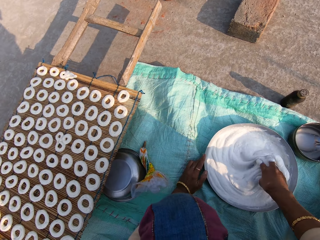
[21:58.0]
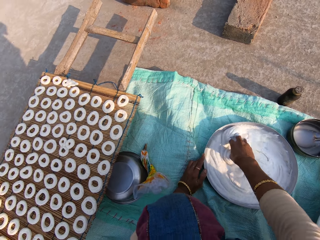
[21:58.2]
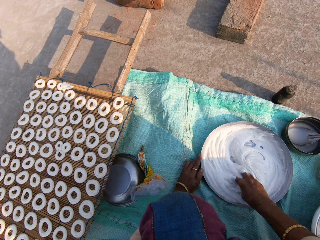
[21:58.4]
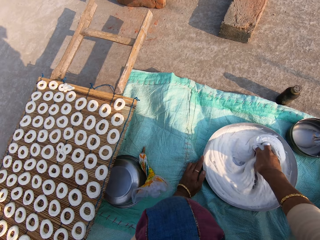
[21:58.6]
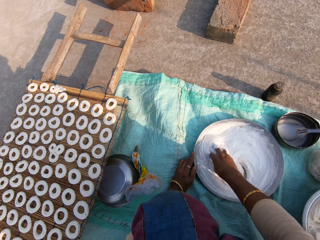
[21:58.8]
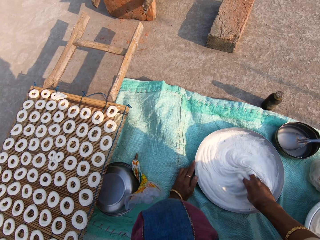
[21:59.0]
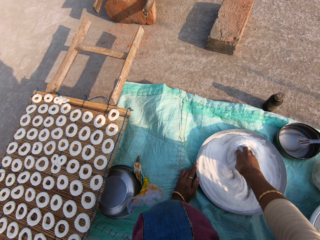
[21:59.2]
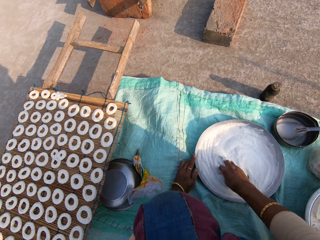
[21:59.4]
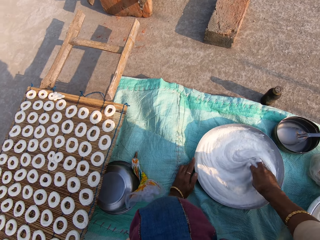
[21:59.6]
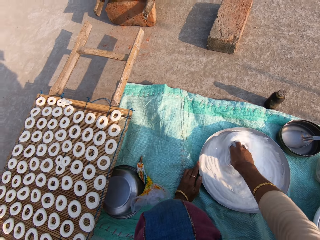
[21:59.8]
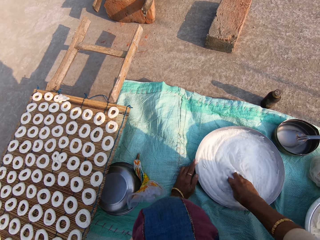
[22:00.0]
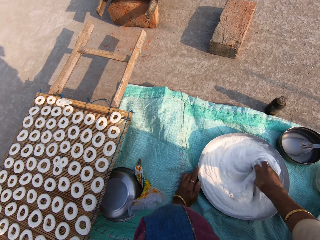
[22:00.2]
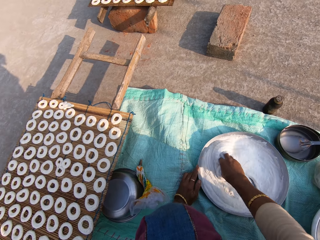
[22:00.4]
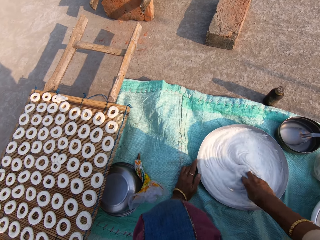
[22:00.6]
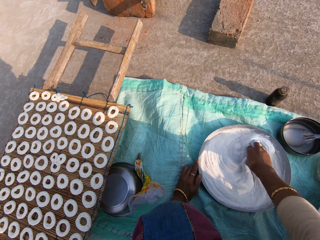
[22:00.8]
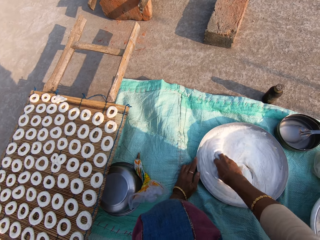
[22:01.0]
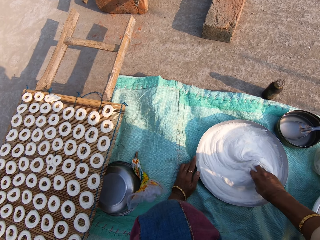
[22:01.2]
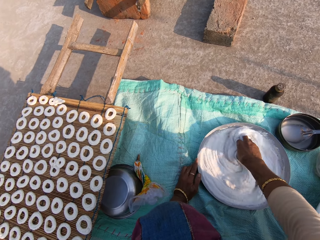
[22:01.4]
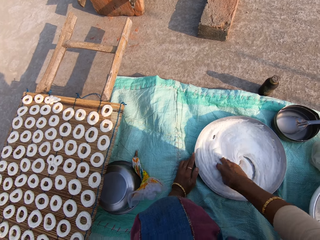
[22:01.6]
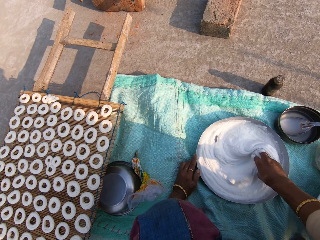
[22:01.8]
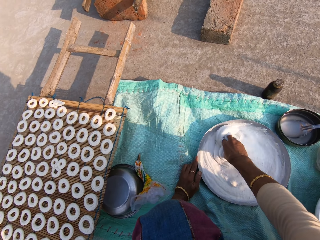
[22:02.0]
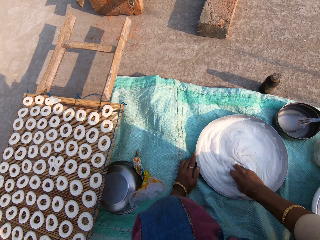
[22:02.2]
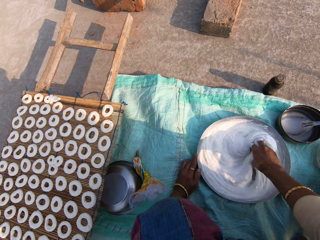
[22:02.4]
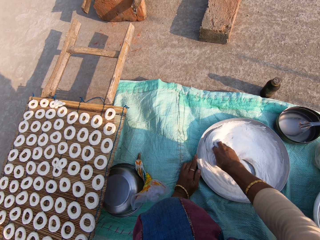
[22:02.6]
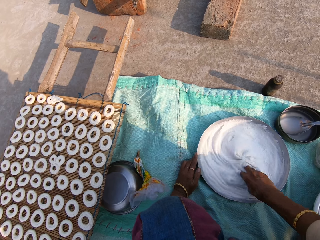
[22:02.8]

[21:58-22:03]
The camera wearer stirs the cream in the tray.

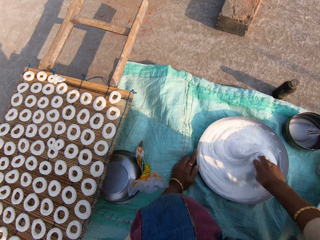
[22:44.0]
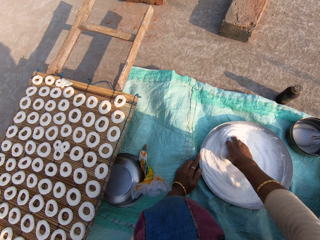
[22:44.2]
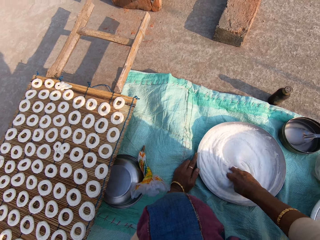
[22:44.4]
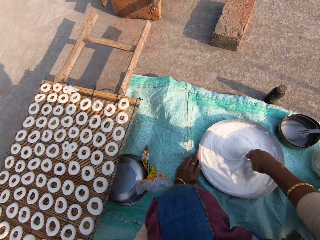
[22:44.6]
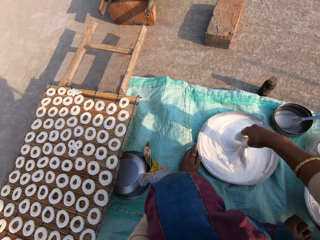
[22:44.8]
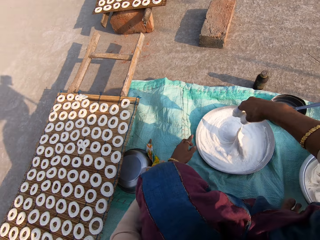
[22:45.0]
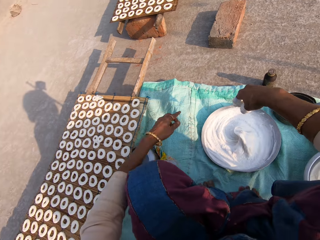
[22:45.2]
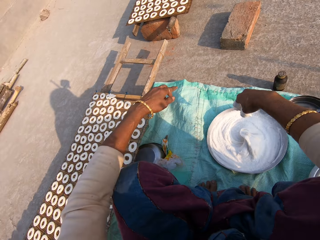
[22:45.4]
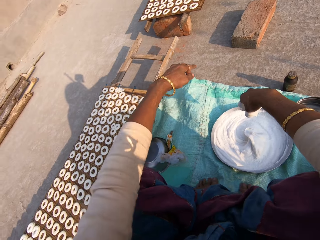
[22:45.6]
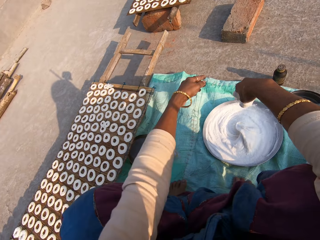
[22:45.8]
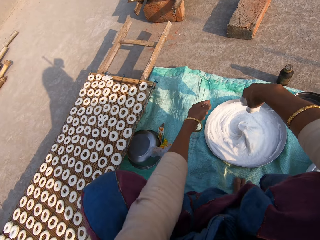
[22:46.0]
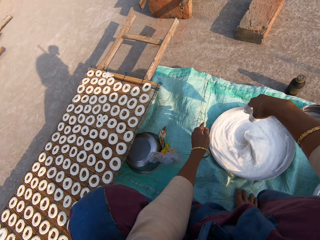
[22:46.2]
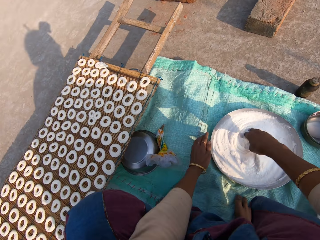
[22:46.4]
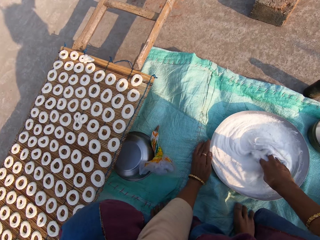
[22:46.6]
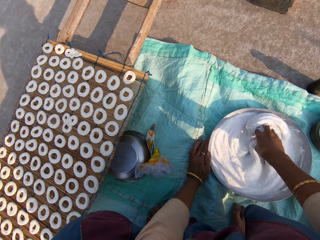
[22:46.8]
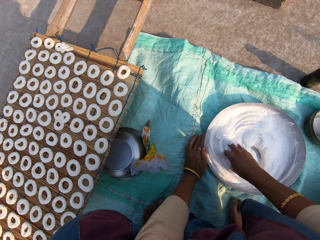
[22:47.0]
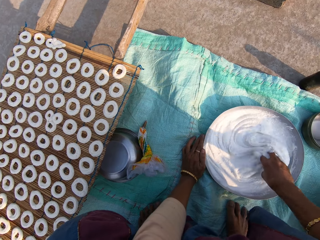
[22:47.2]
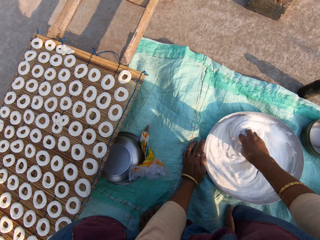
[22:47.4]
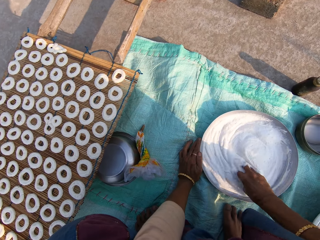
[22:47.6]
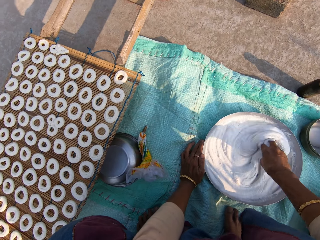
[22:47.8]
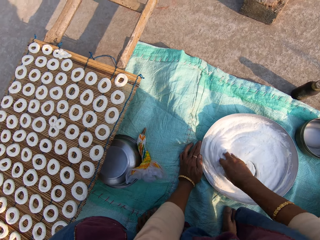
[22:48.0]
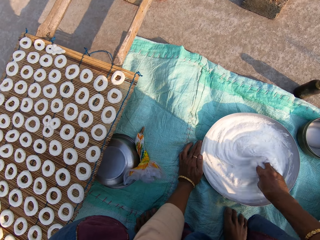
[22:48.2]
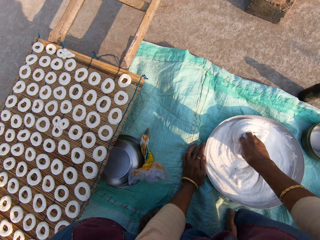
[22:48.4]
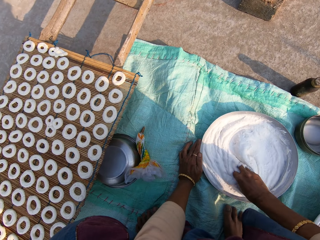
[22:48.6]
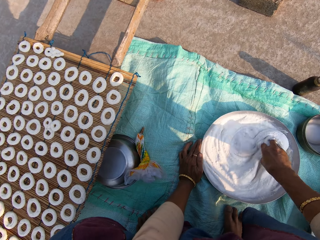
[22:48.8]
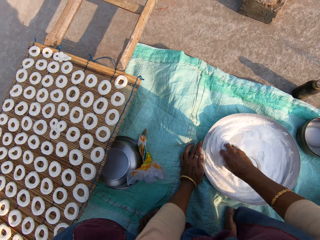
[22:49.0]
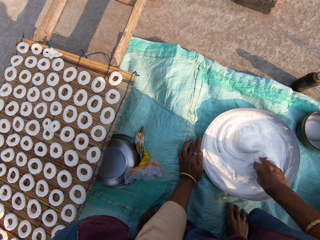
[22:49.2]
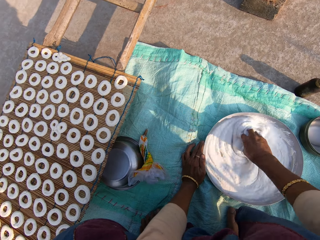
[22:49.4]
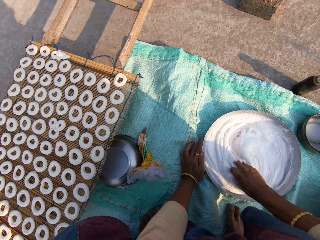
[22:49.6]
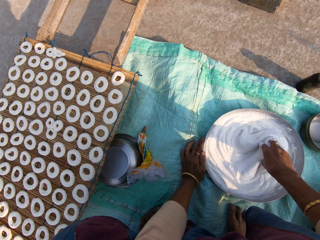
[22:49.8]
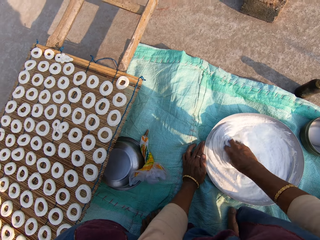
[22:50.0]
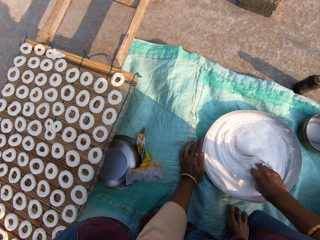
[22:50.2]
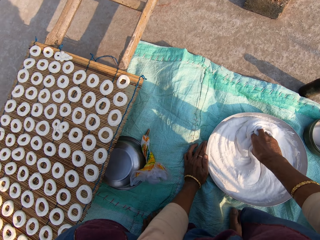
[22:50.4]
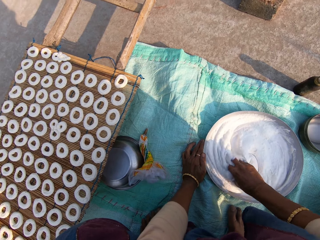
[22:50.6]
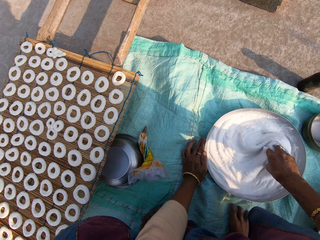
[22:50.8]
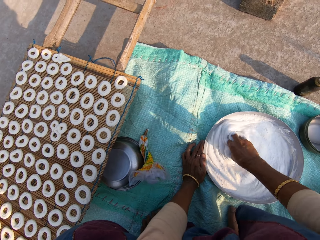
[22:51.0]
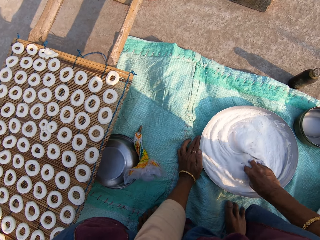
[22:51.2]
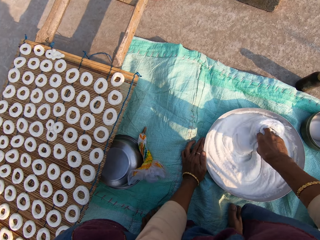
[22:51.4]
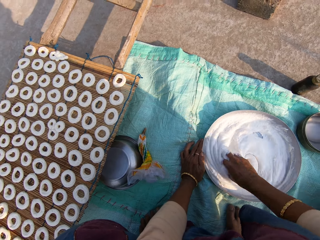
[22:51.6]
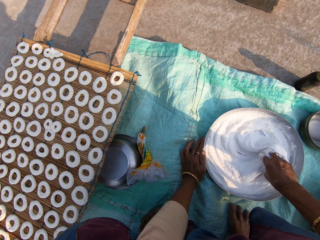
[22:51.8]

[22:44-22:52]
The camera wearer stares at the donuts on the table. They stir the cream in the tray.

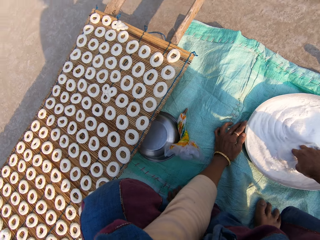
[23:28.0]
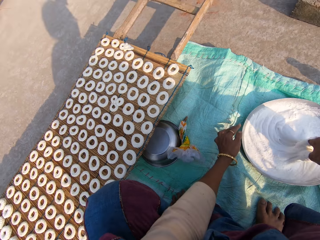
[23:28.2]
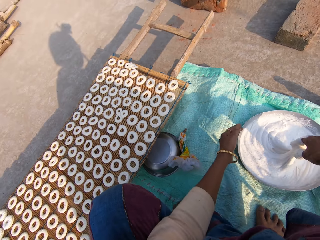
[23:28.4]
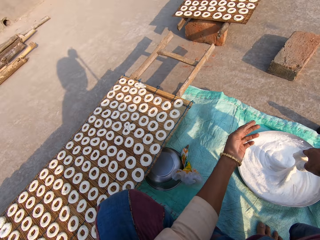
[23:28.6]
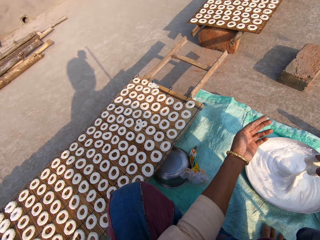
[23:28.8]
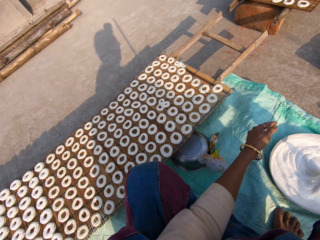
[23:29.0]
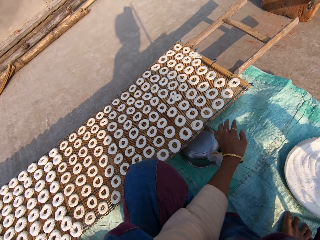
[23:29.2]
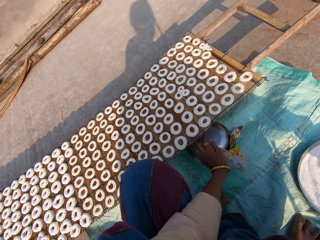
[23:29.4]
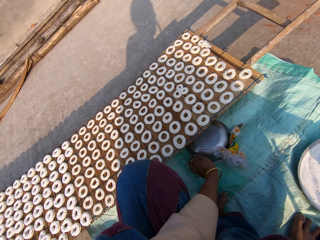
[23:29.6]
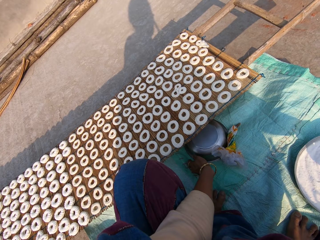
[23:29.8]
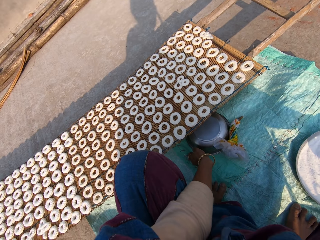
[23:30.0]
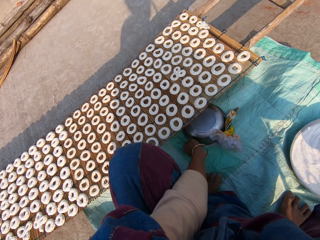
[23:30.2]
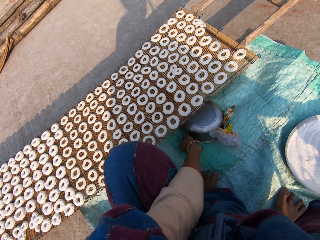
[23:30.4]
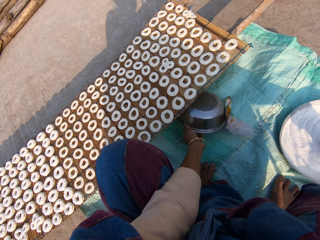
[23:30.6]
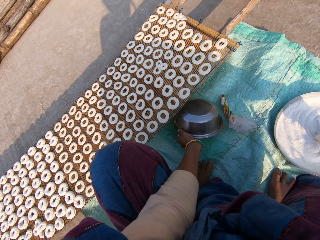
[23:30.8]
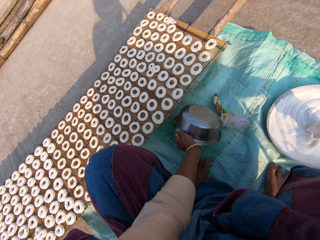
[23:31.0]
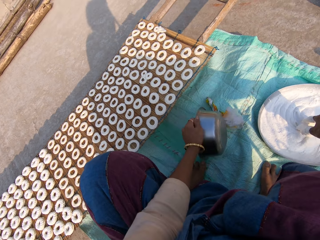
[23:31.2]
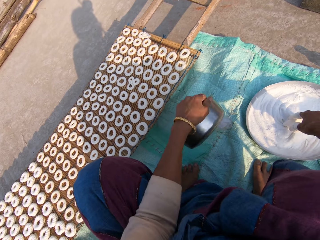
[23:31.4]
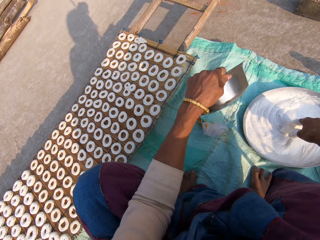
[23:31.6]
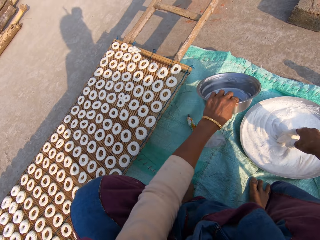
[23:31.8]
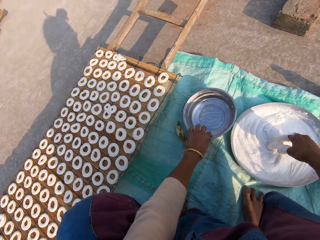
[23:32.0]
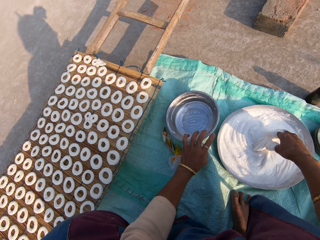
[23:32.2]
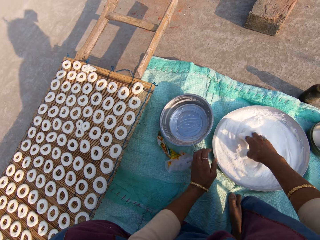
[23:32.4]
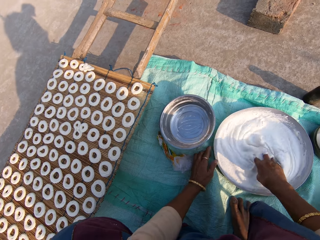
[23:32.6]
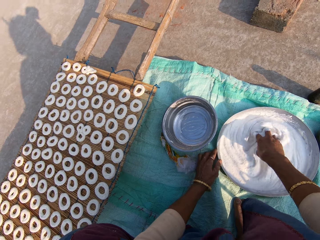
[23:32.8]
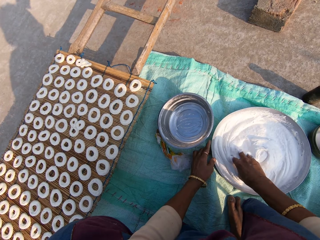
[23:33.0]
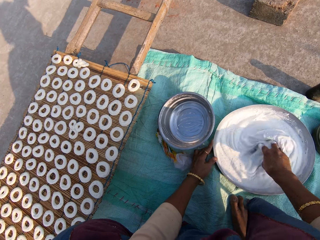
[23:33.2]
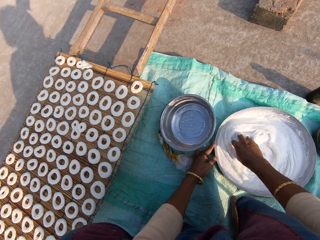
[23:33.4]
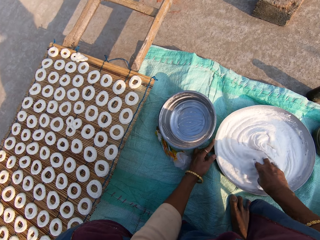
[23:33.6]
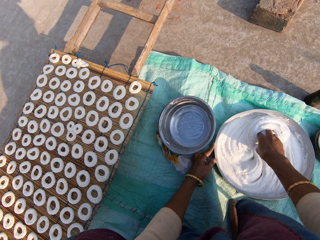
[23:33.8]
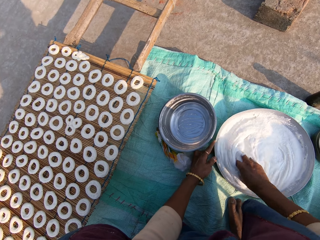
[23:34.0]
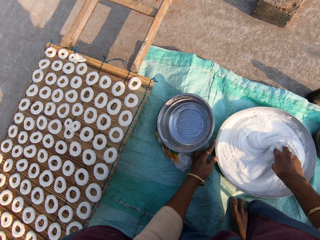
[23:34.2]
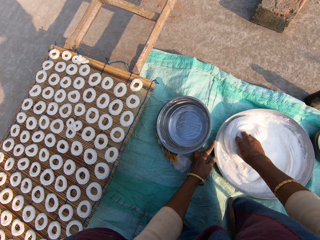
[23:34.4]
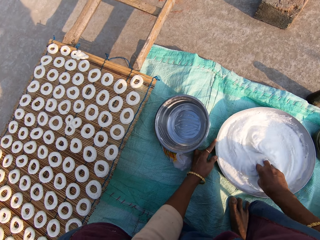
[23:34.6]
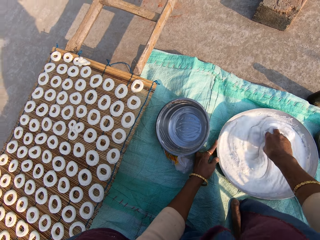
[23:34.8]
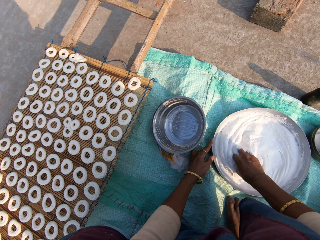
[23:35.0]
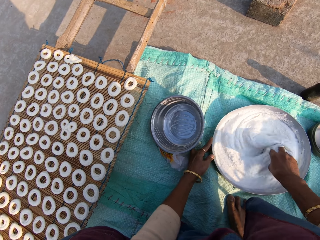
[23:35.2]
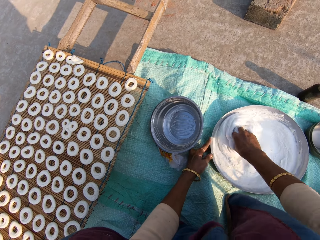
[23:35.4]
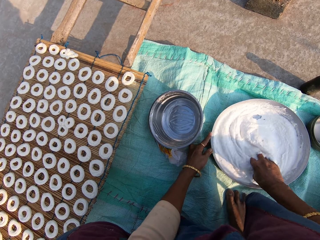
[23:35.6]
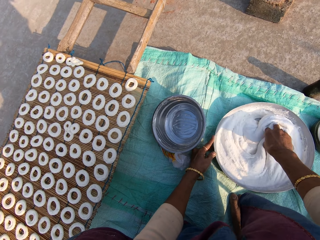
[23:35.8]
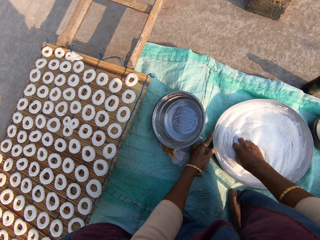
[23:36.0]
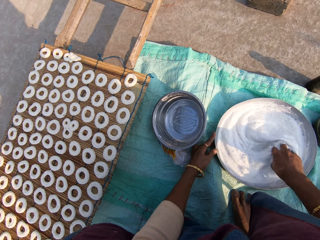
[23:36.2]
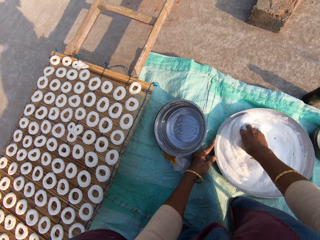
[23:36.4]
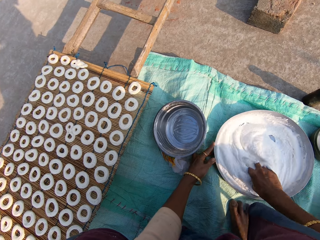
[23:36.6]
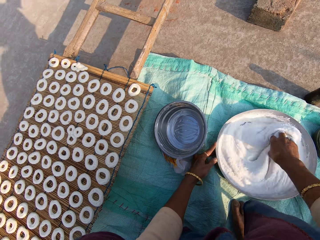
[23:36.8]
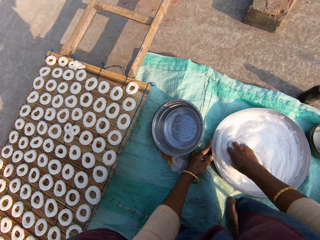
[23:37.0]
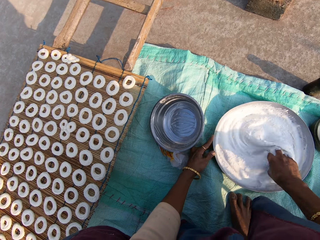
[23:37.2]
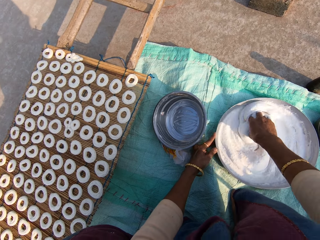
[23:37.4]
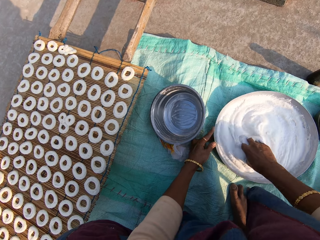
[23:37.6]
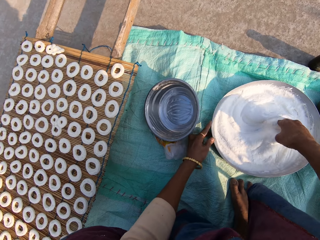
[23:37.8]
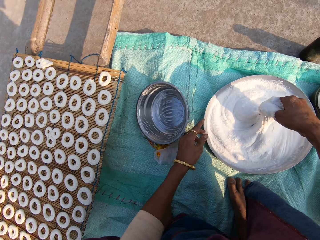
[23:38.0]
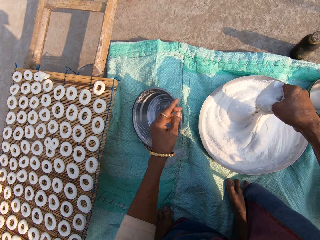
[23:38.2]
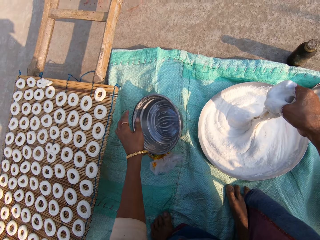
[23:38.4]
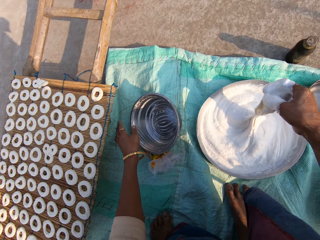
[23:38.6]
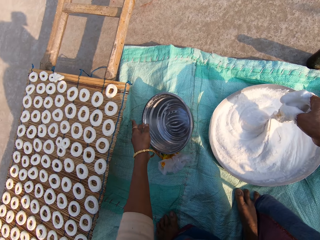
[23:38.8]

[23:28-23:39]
The camera wearer picks the pot from under the table. They take another steel bowl from the floor with the left hand. They drop the steel bowl on the floor. They put the pot on the sack. They mix flour in the steel bowl.
